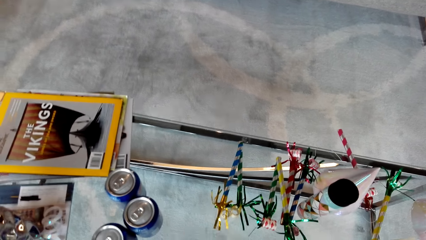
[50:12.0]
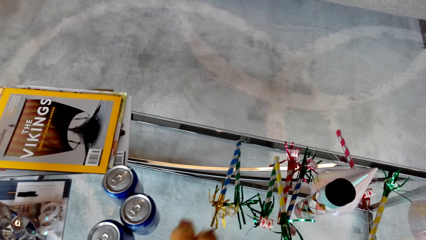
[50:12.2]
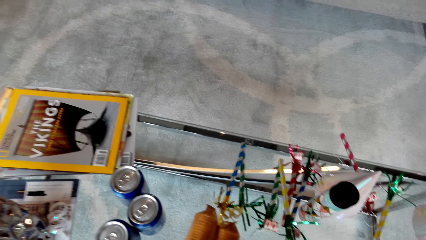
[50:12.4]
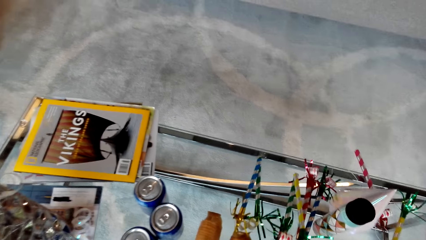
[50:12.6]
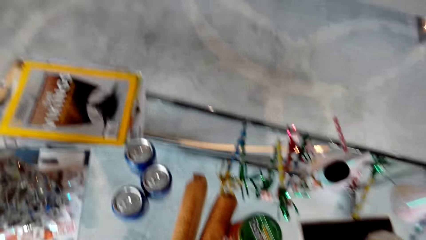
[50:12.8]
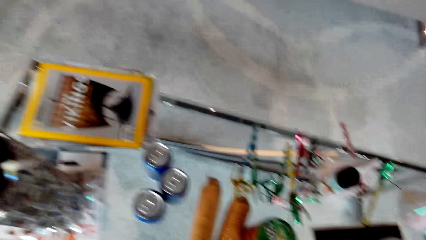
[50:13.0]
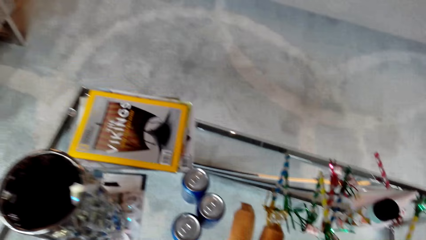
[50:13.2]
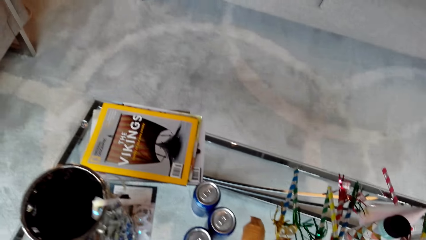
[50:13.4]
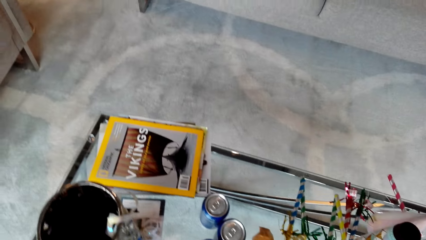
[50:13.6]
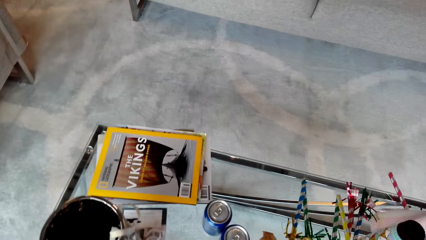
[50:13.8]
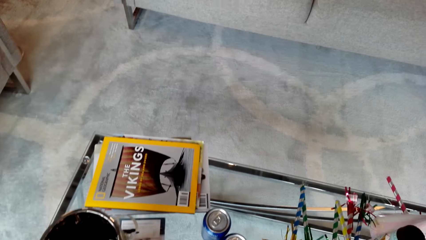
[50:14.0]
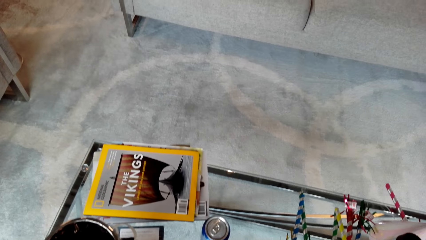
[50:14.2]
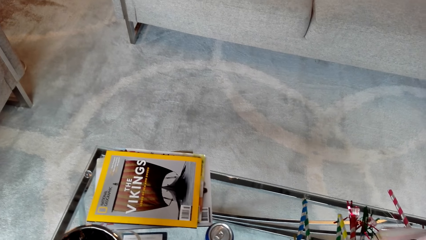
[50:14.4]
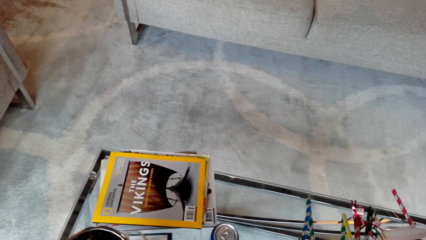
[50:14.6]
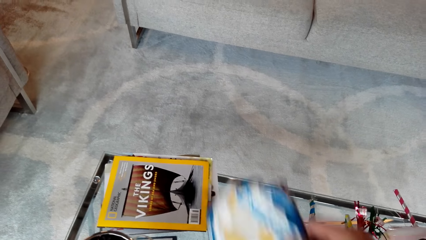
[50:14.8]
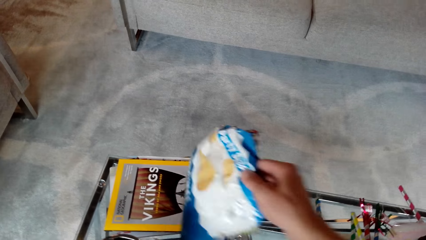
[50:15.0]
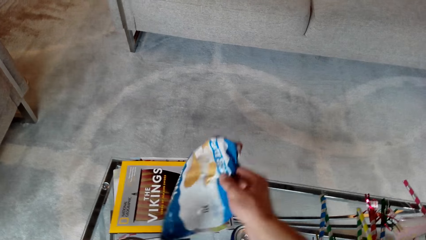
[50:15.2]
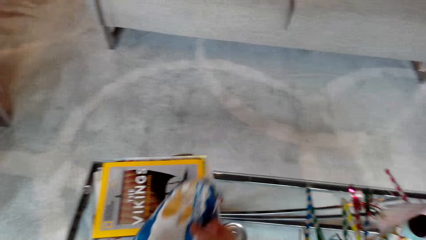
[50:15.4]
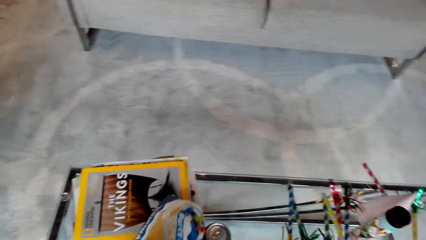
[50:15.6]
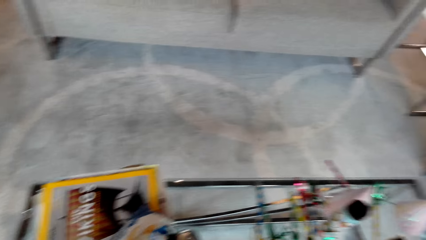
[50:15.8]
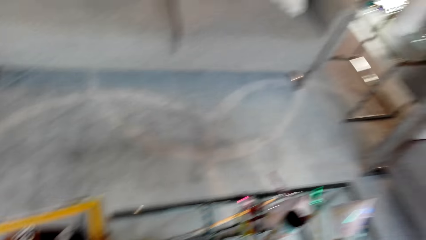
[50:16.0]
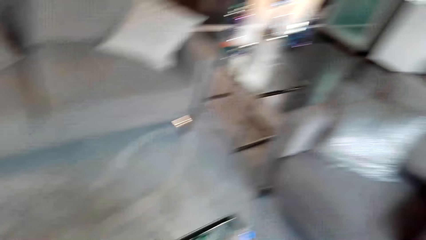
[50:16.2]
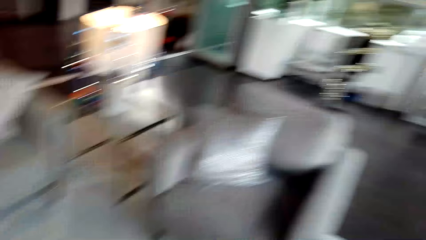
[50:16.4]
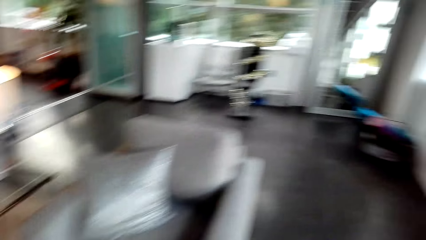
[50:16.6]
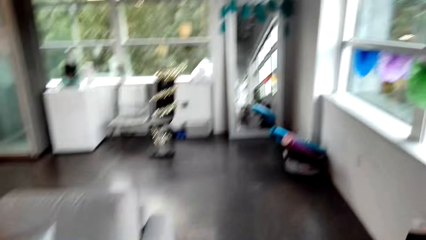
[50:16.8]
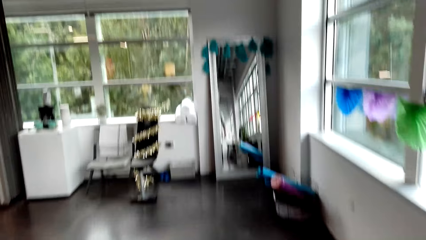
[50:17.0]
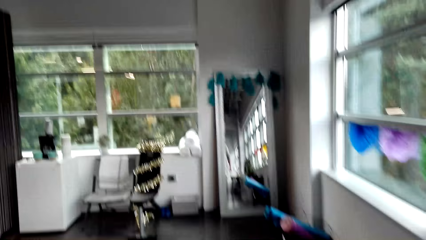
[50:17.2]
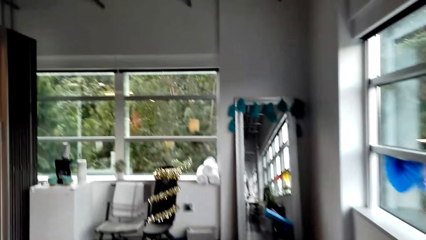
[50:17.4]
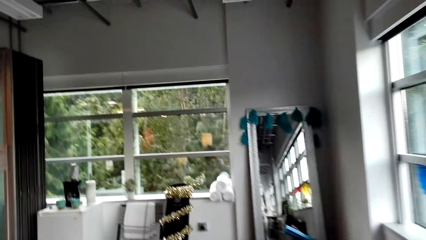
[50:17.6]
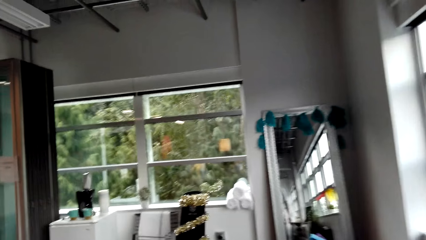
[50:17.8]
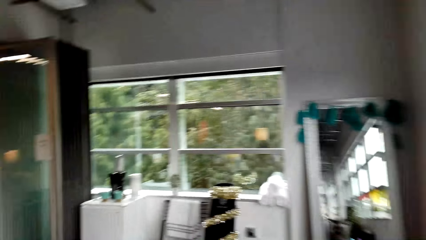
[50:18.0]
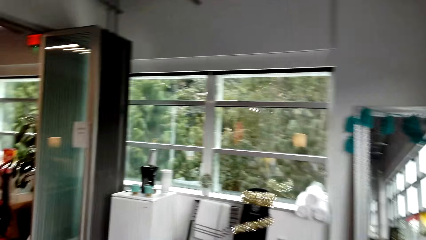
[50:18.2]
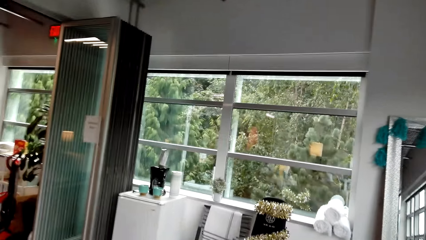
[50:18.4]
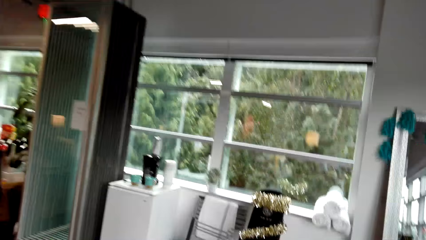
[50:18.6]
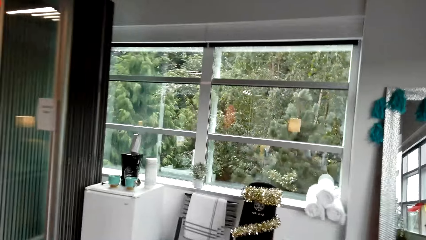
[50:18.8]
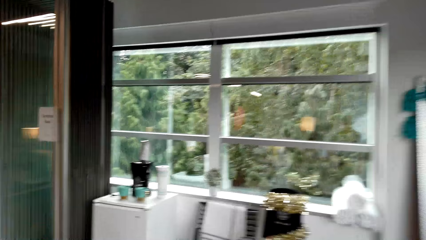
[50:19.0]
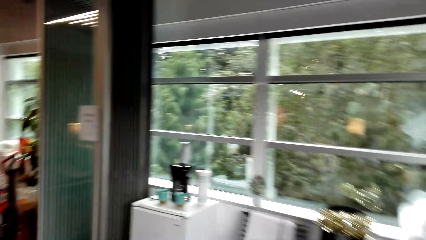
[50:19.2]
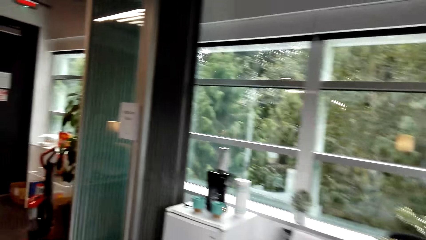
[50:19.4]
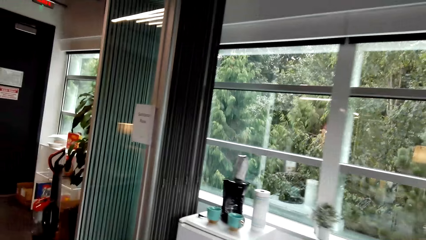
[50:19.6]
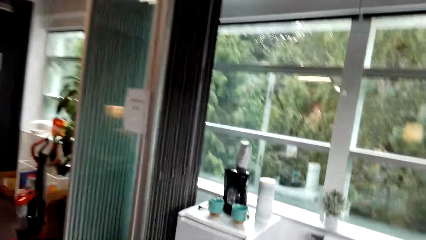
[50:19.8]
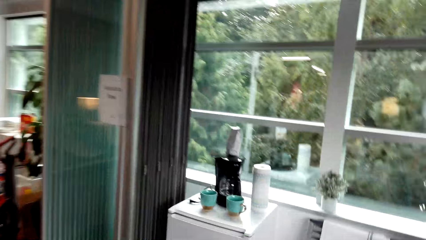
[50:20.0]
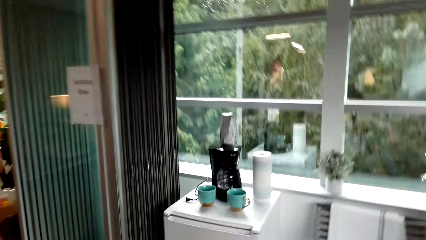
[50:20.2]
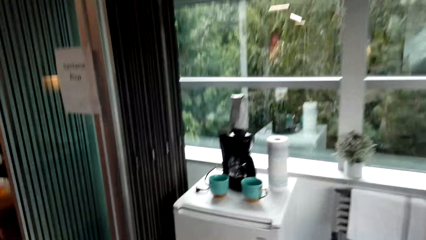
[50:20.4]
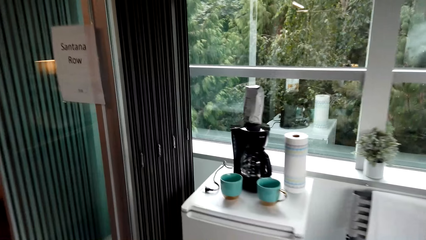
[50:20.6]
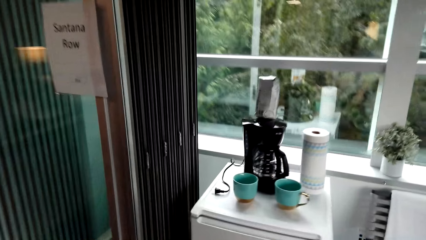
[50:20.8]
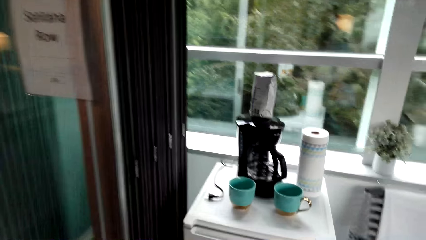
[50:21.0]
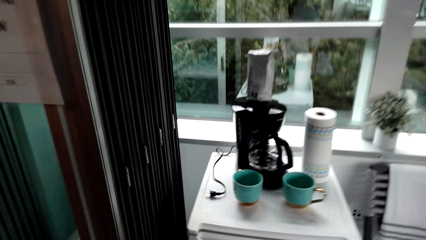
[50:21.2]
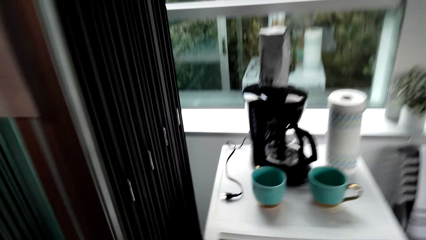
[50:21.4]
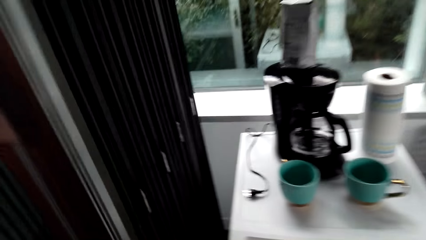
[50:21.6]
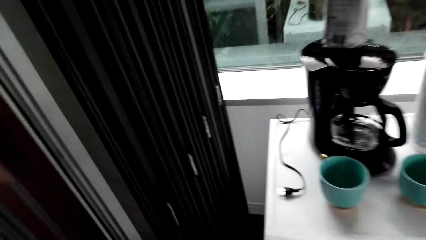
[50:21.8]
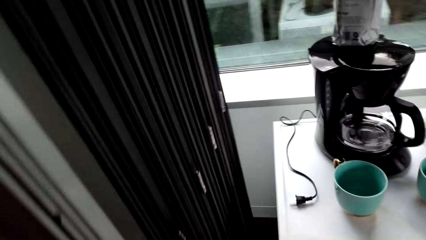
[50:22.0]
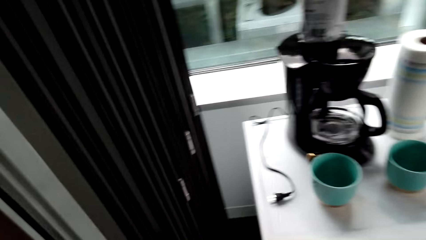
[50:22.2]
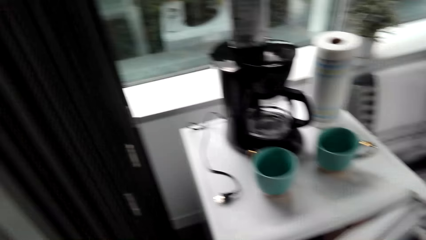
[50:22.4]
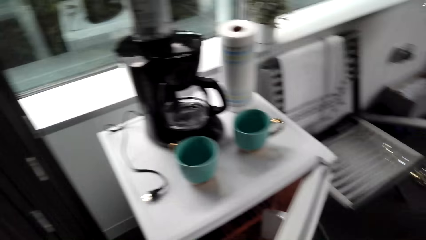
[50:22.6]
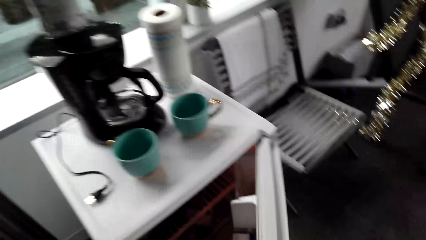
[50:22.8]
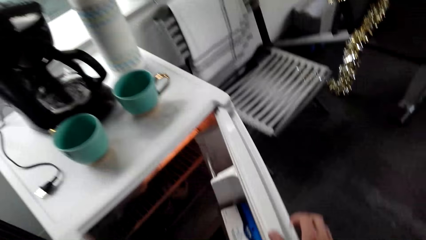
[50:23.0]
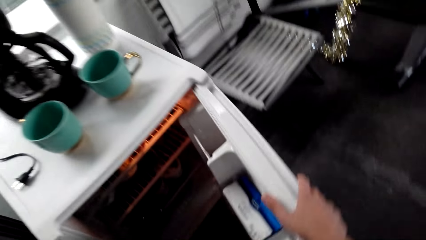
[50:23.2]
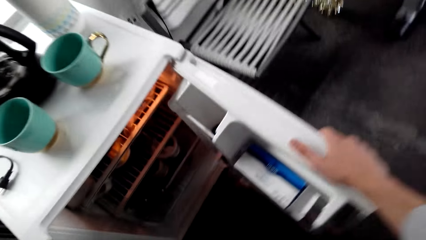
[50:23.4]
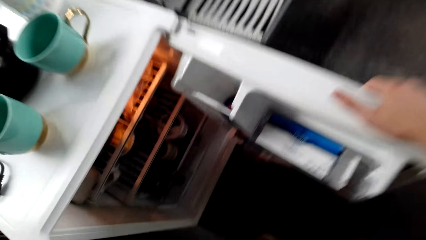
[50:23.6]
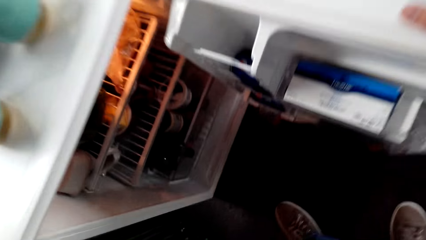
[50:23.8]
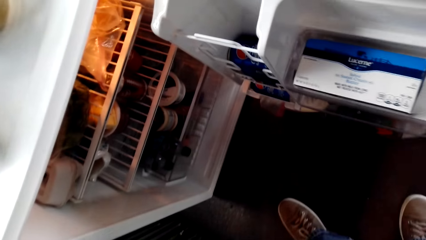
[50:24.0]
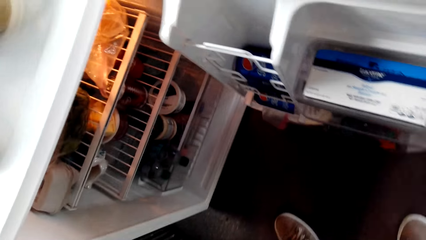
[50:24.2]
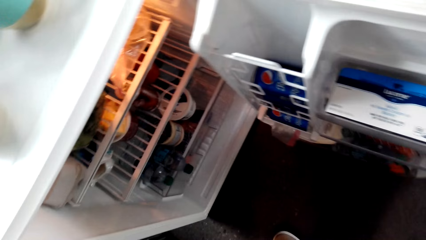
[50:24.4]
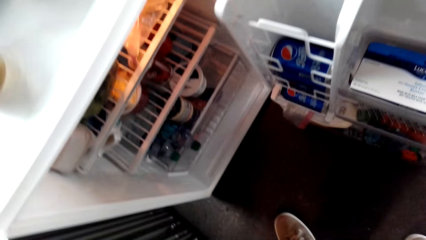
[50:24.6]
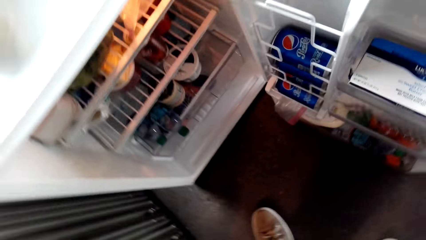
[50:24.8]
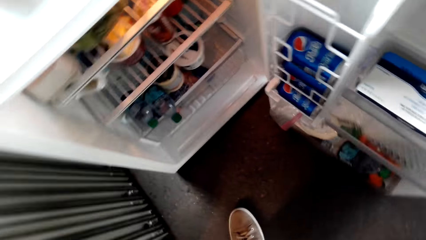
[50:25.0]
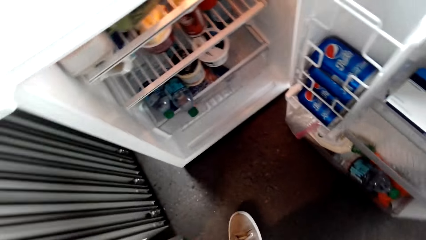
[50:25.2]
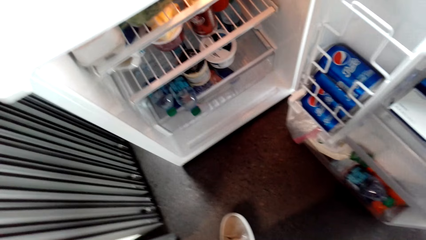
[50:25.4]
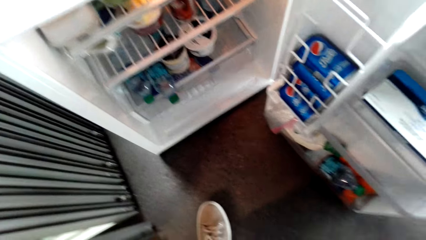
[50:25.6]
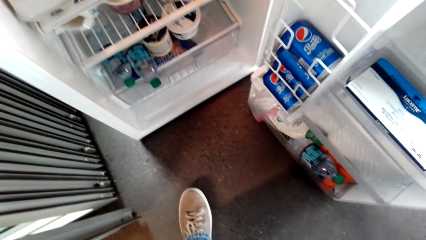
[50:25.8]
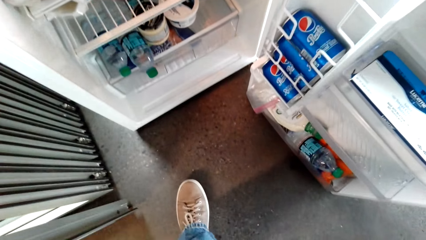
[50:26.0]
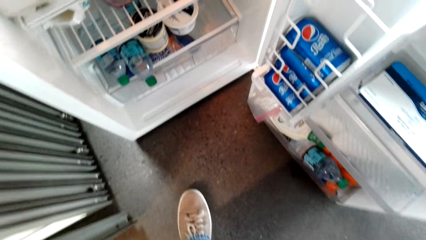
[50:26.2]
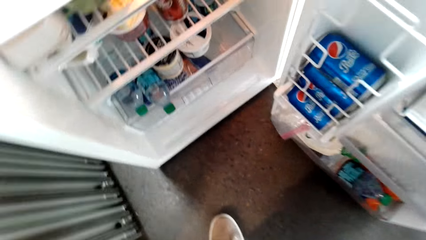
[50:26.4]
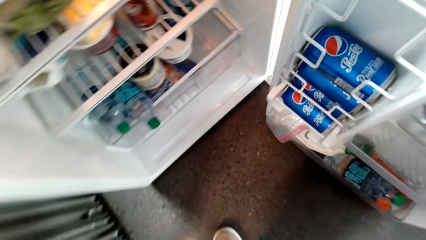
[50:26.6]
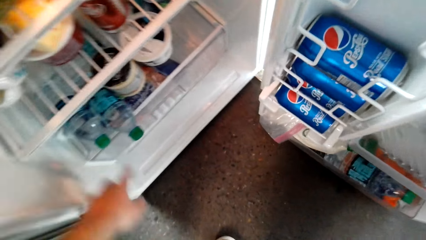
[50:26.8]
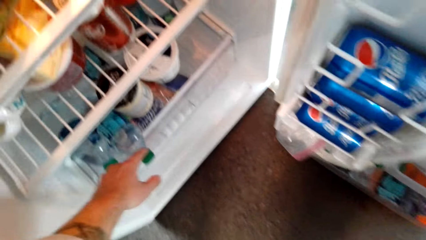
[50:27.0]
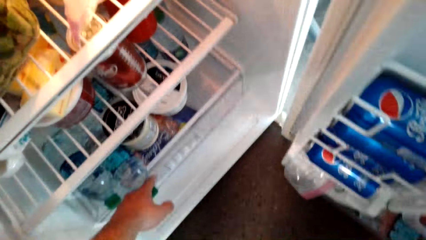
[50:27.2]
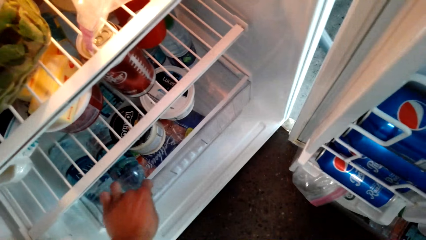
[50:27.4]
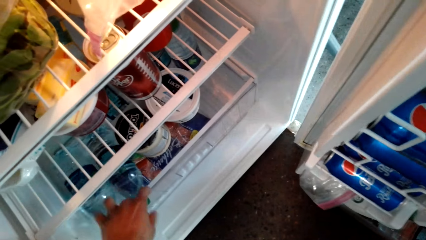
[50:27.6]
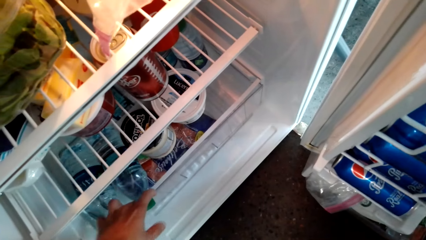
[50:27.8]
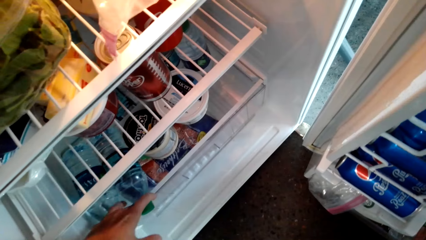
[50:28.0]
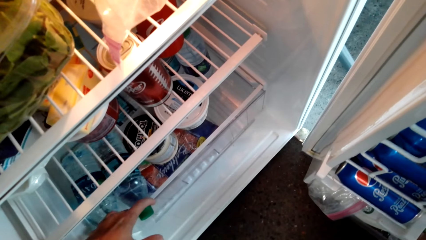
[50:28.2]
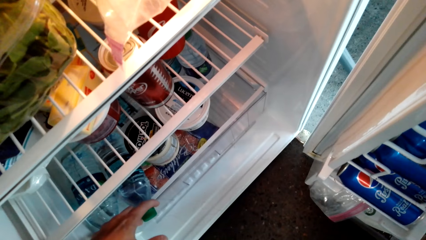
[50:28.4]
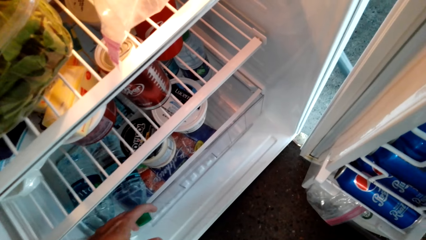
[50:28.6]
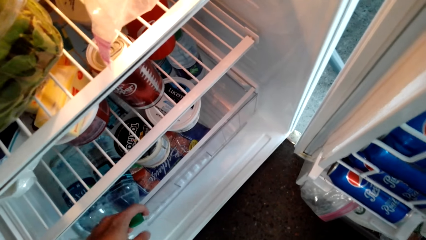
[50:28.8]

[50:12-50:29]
The camera wearer walks. They open the fridge.
